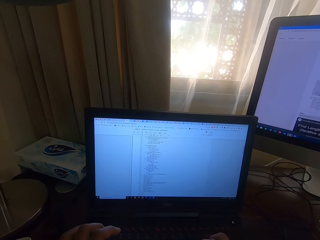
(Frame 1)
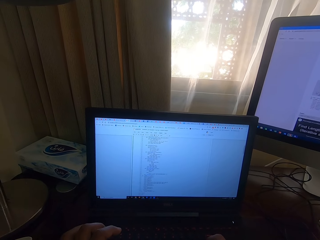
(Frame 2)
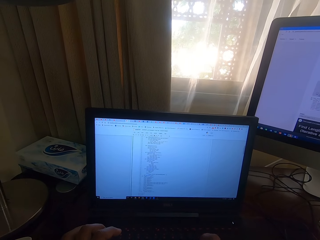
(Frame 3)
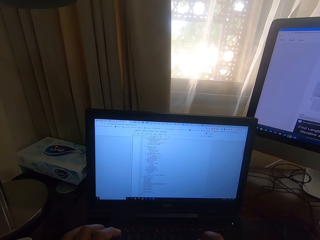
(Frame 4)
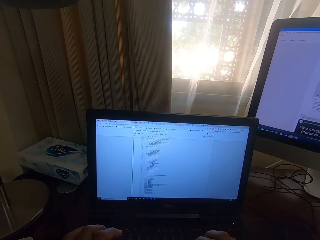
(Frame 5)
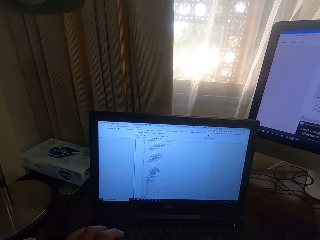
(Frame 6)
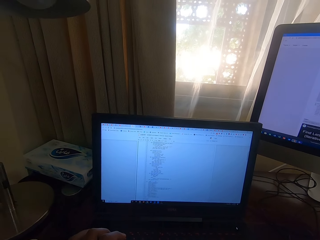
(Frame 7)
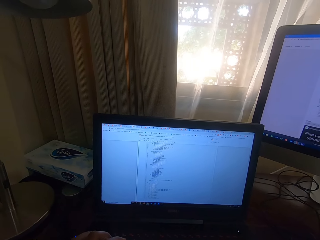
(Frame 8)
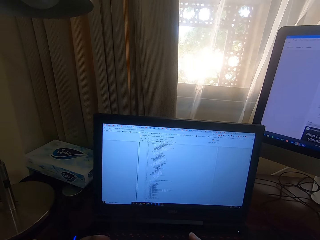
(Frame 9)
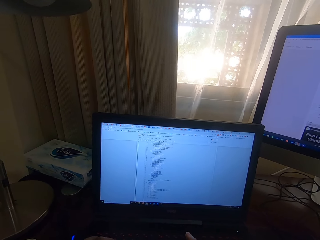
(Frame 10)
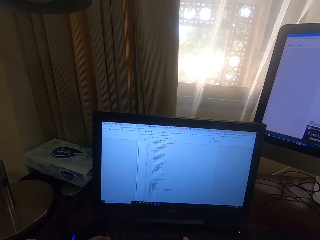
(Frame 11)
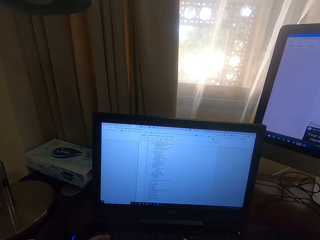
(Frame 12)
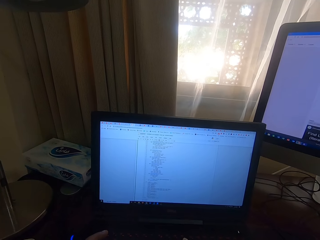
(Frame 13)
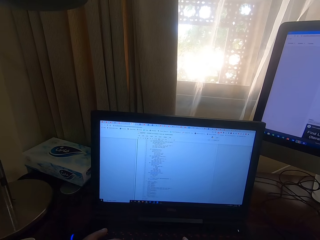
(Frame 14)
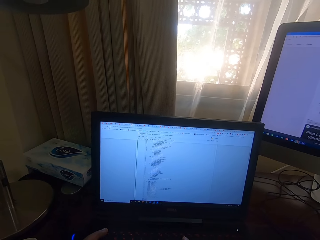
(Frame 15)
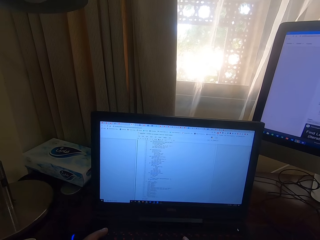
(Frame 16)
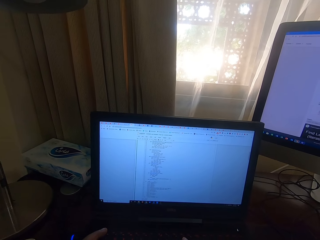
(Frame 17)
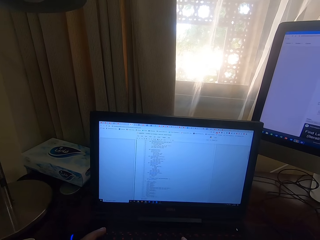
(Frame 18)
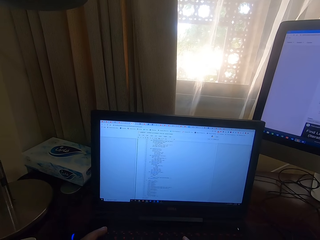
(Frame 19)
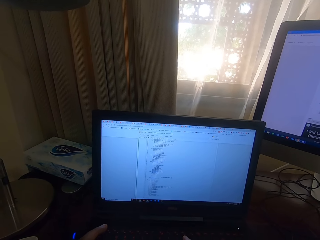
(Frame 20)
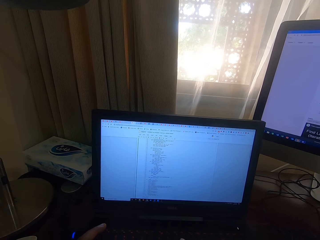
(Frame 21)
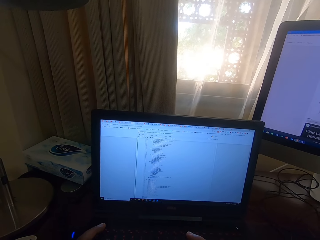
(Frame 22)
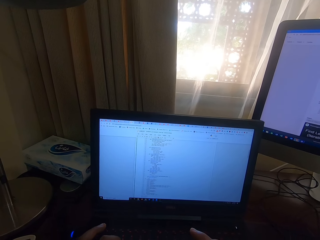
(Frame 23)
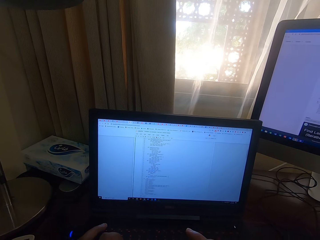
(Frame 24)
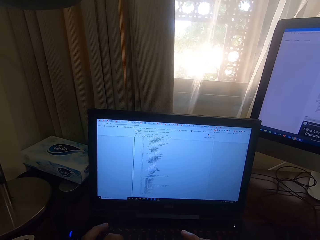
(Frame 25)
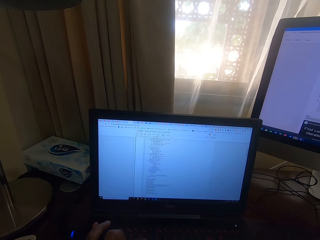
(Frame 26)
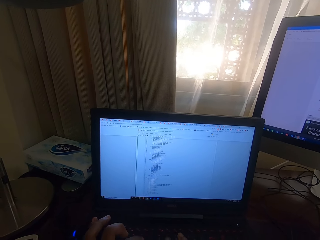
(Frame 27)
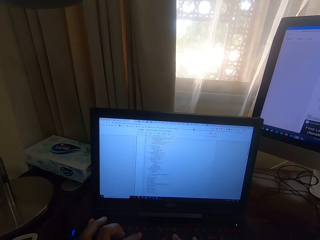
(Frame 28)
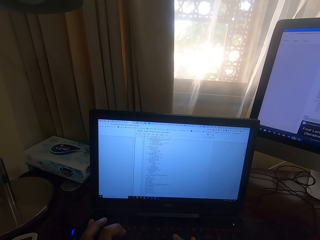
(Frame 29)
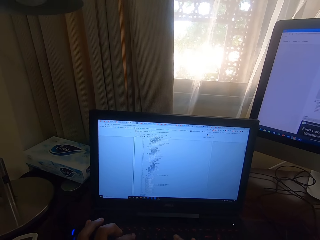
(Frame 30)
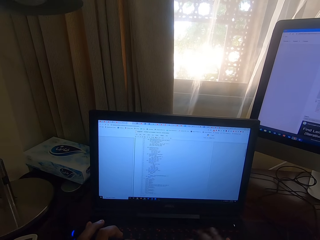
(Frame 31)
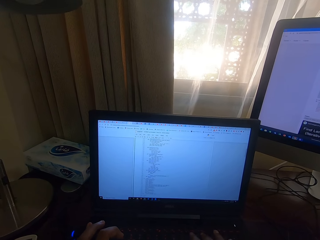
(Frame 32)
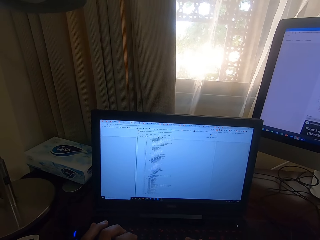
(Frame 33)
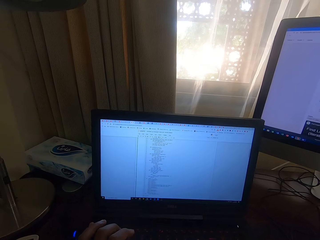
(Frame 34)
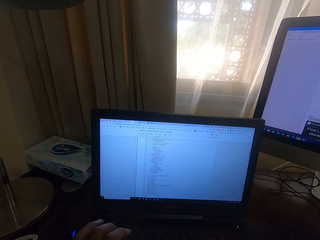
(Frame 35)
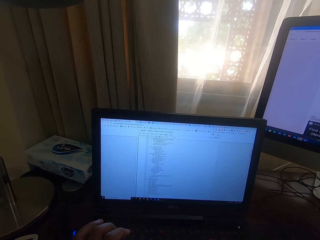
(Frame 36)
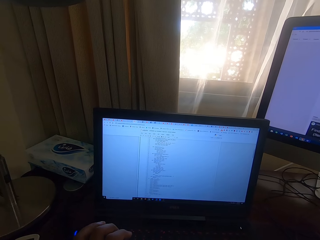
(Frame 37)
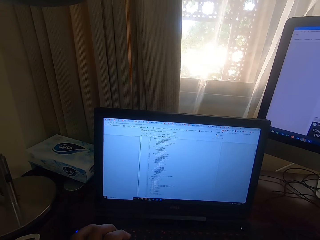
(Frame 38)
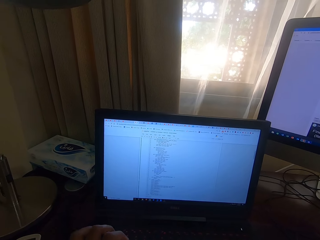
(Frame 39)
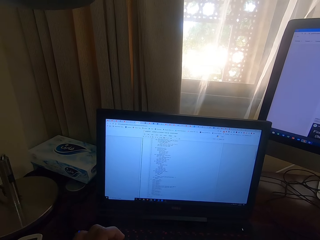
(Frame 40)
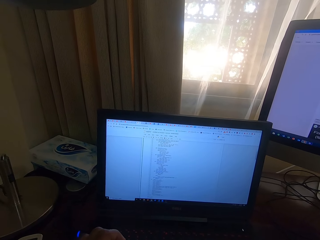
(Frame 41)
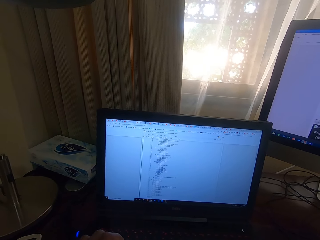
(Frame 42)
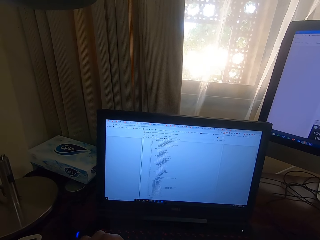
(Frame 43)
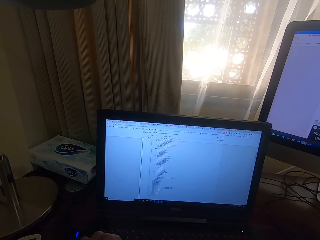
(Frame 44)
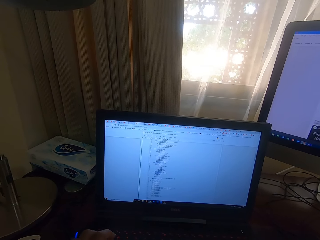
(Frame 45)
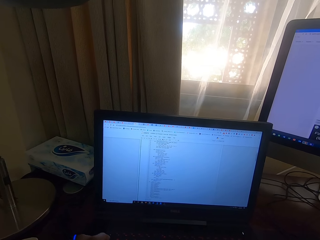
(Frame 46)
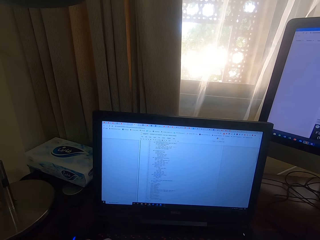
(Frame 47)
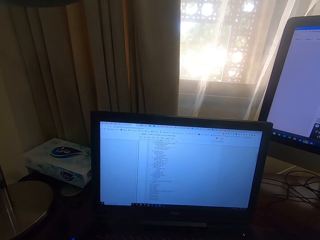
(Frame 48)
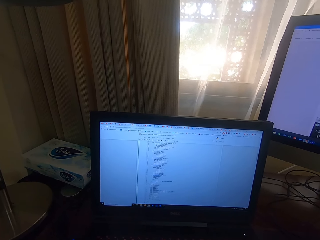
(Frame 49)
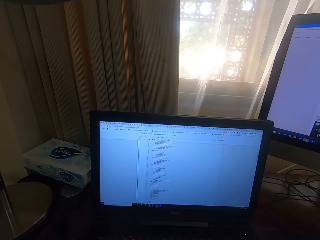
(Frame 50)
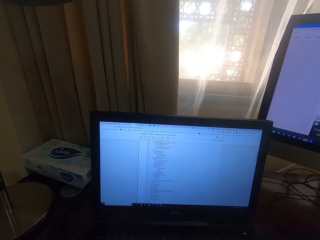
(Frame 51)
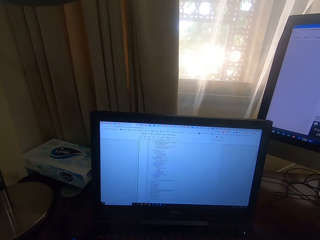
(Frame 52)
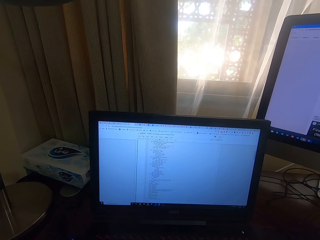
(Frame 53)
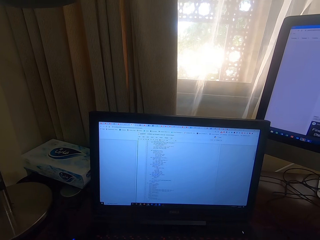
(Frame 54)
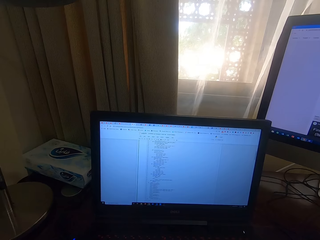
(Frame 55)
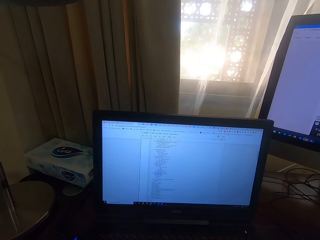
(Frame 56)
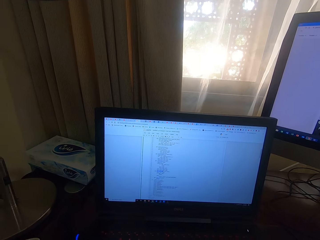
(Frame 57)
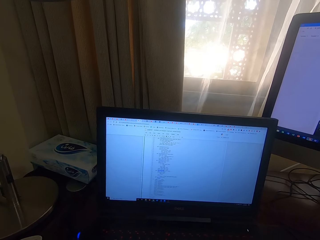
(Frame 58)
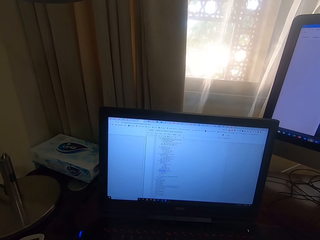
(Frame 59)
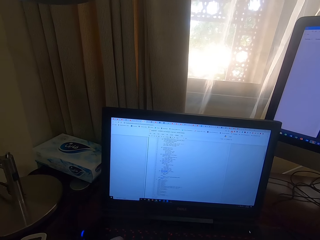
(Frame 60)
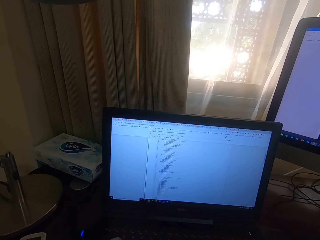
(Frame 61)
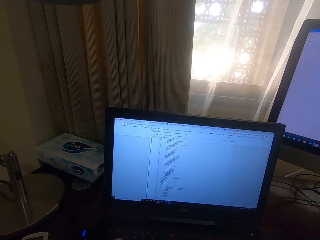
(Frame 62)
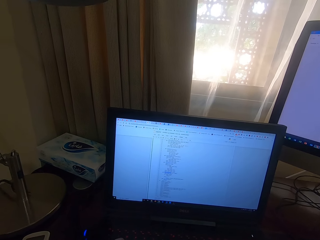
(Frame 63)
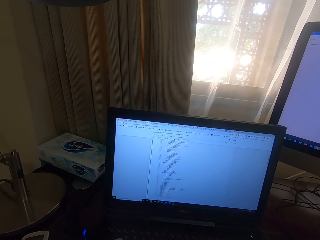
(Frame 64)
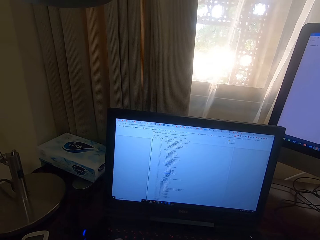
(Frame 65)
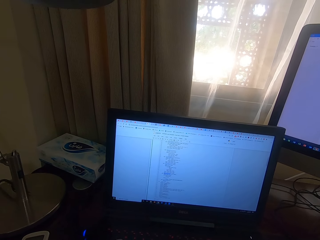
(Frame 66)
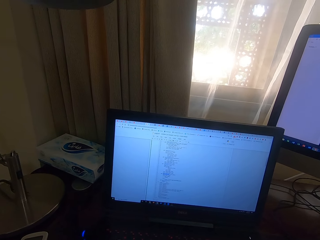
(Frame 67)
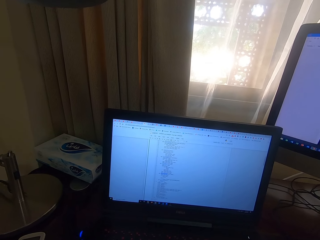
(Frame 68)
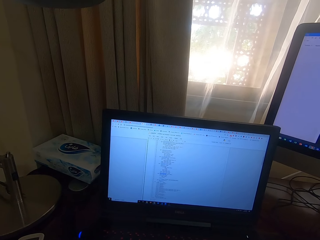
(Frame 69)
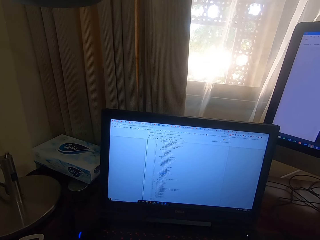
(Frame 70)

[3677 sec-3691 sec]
The camera wearer looks at the laptop.

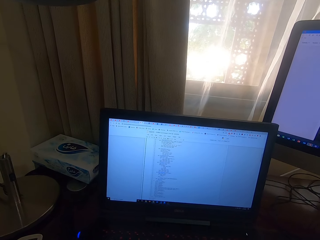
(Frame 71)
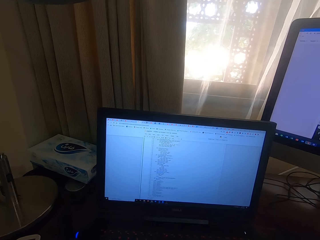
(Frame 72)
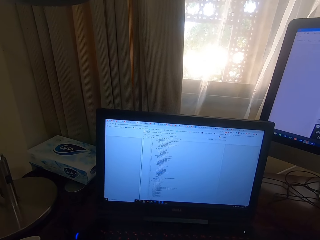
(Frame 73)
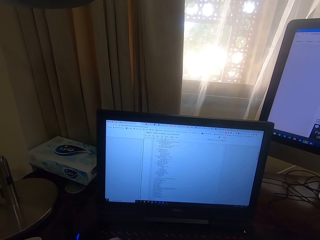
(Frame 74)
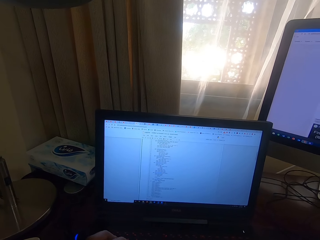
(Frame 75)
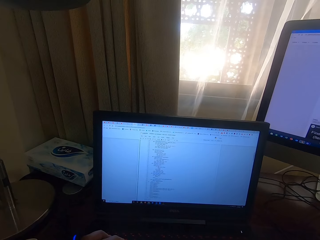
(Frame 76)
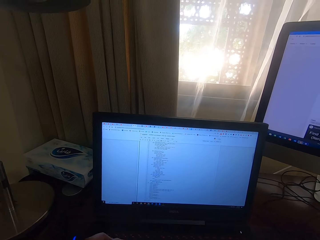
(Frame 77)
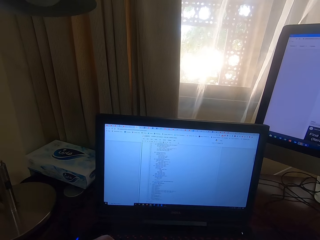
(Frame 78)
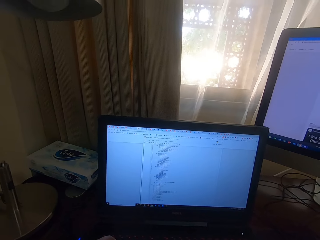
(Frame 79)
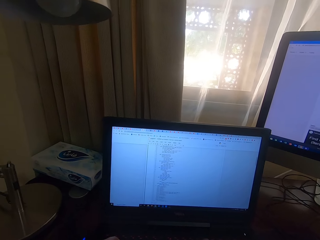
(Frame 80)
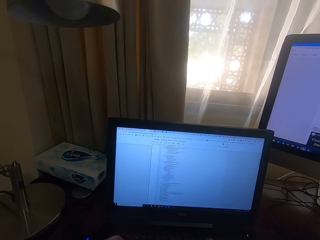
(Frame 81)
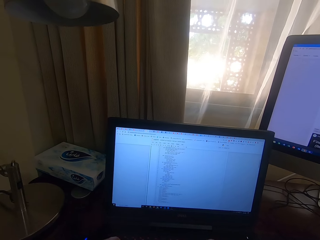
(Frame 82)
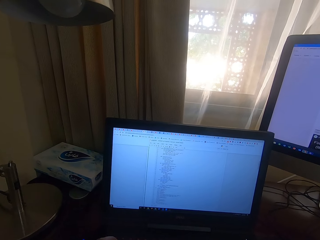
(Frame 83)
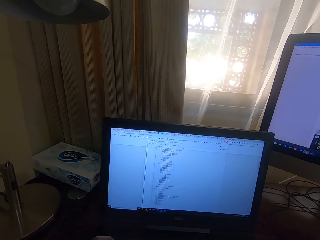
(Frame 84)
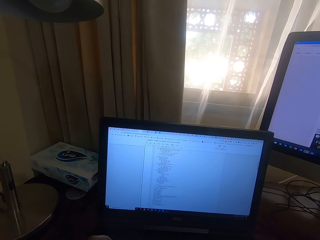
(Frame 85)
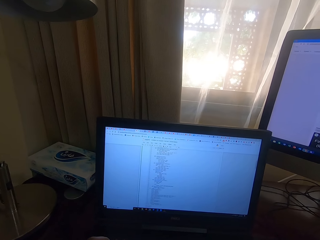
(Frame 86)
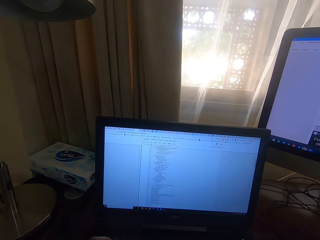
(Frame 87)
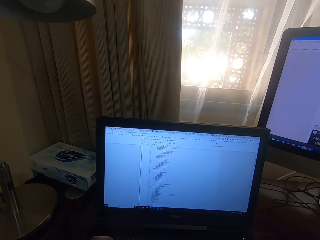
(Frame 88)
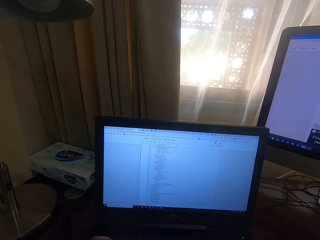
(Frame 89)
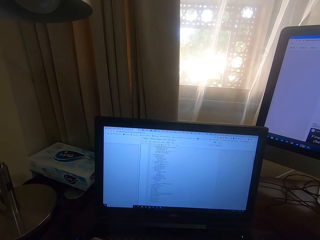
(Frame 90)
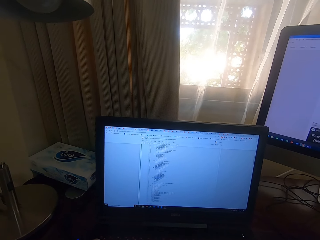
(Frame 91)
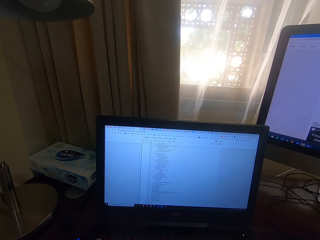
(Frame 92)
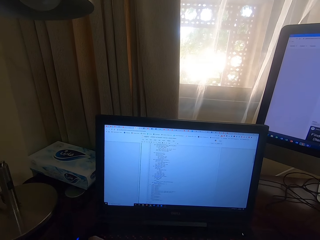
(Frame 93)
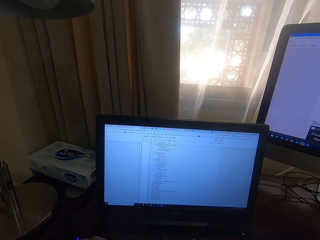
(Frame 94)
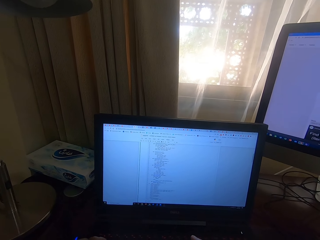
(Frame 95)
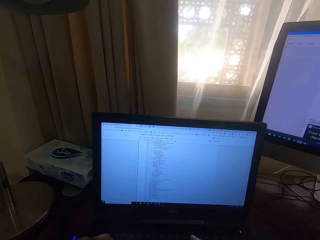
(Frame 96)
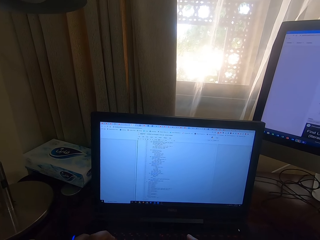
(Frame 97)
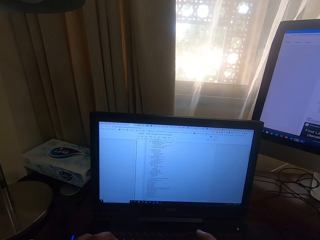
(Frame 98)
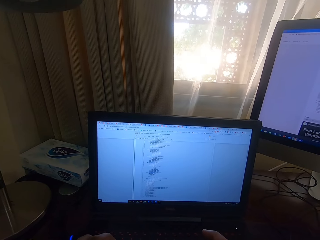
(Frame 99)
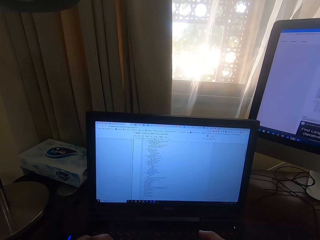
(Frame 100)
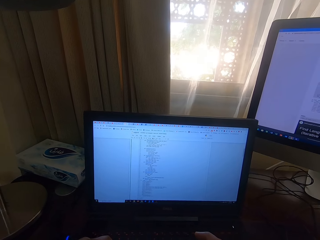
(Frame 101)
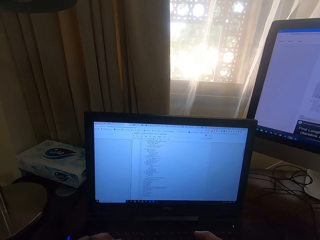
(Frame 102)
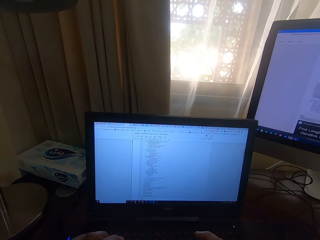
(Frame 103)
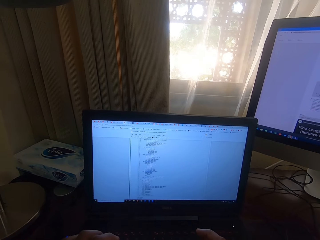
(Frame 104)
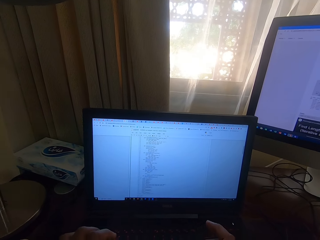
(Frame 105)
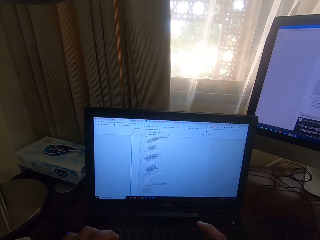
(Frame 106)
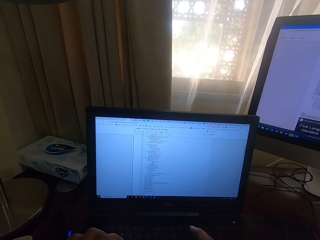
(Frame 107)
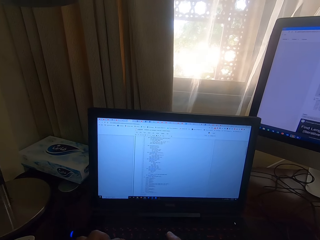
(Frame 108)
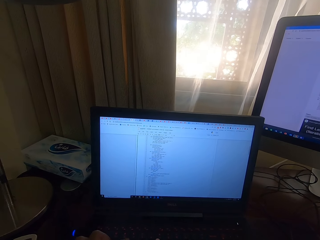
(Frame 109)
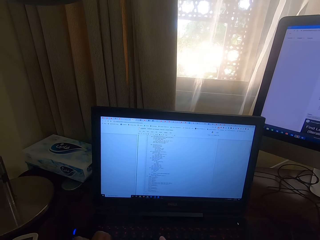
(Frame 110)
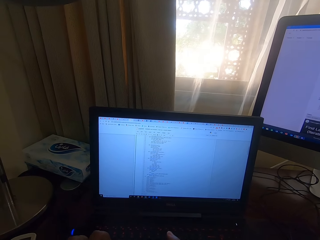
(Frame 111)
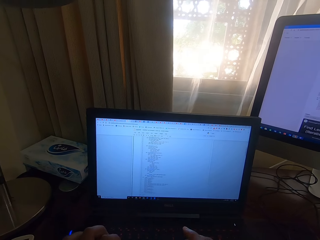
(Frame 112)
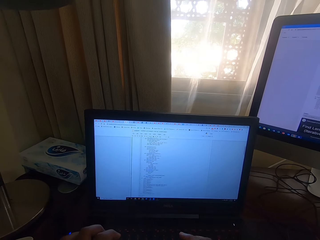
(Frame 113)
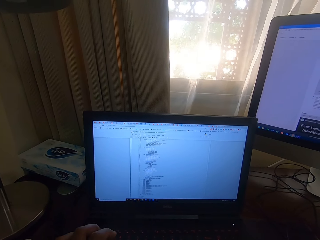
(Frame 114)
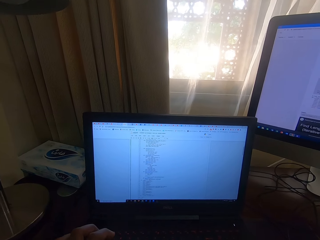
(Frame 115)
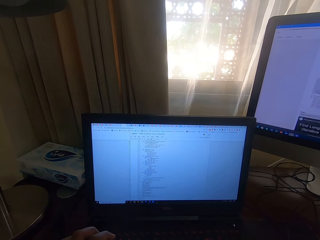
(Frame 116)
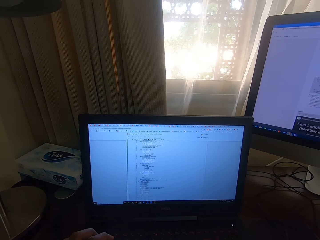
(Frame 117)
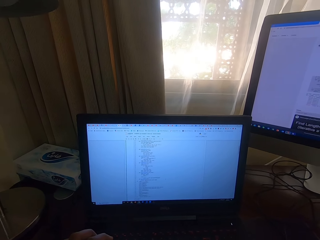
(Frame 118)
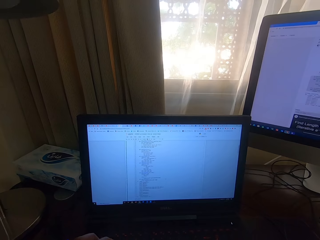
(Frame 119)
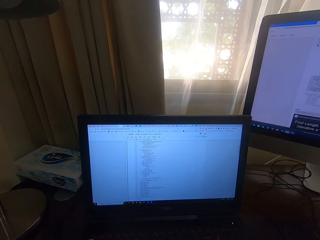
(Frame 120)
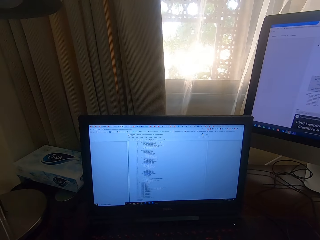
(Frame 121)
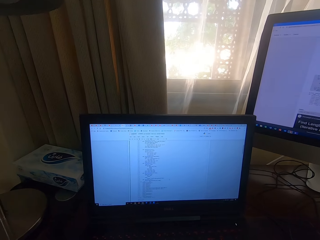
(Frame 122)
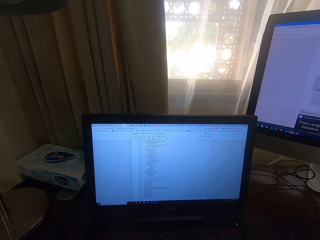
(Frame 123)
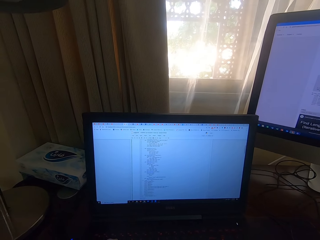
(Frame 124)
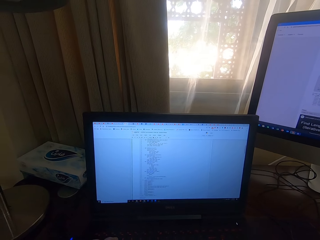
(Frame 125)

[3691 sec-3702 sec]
The camera wearer types on the laptop.
